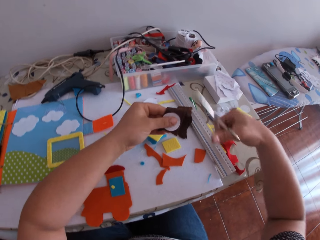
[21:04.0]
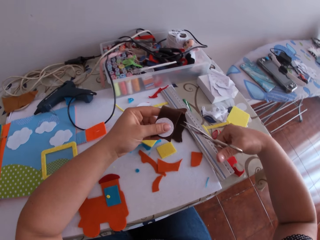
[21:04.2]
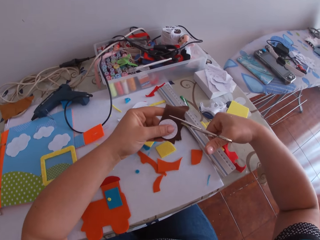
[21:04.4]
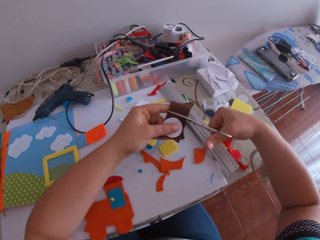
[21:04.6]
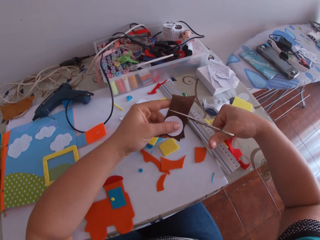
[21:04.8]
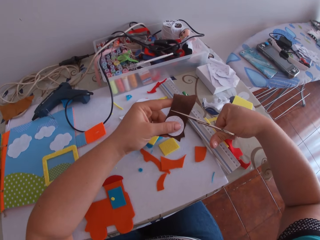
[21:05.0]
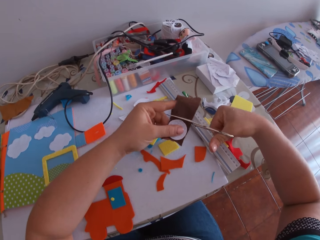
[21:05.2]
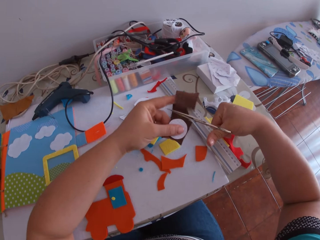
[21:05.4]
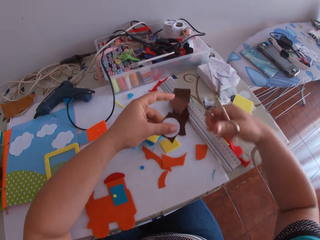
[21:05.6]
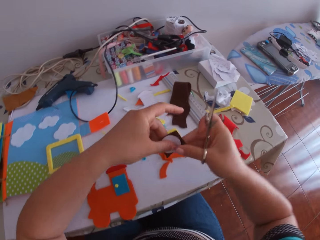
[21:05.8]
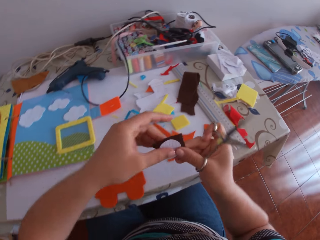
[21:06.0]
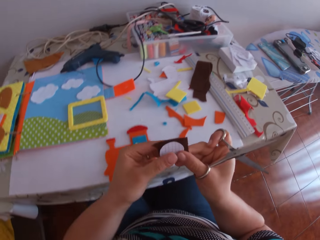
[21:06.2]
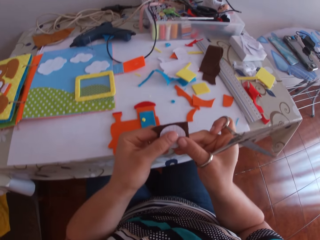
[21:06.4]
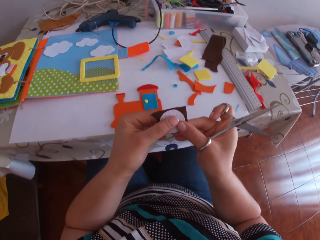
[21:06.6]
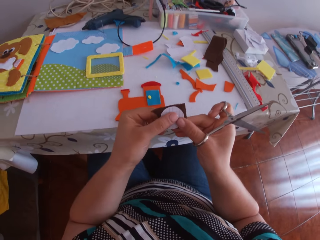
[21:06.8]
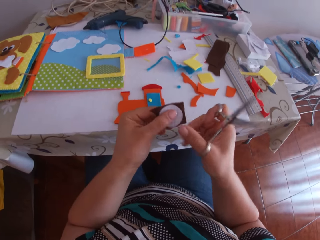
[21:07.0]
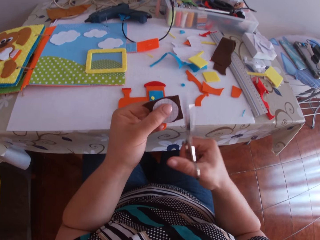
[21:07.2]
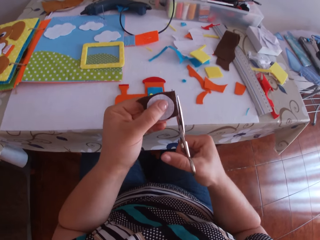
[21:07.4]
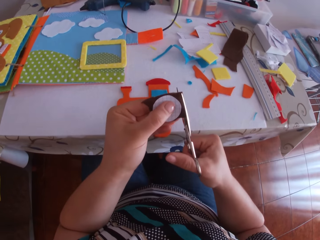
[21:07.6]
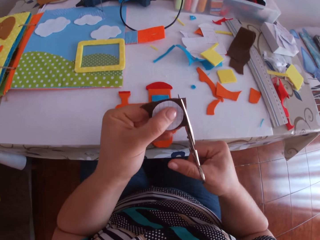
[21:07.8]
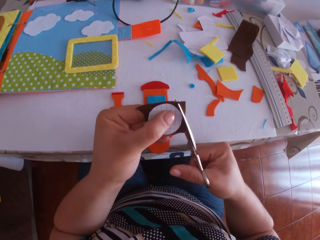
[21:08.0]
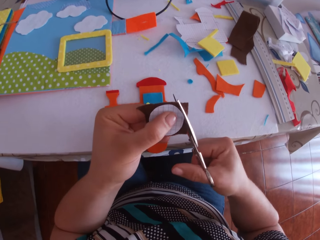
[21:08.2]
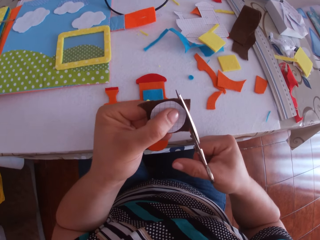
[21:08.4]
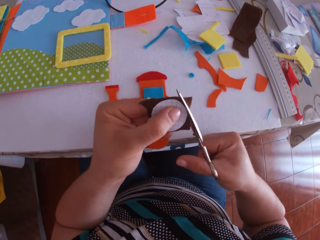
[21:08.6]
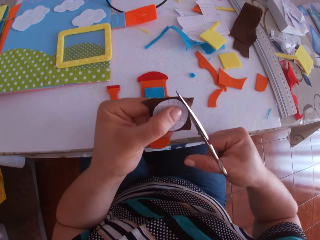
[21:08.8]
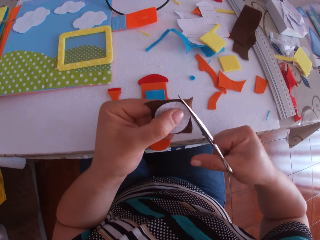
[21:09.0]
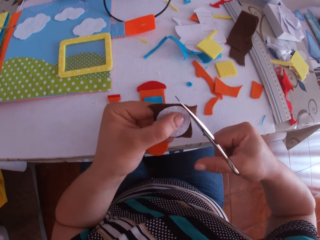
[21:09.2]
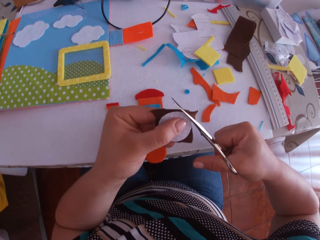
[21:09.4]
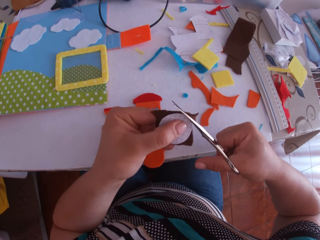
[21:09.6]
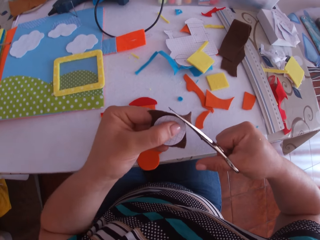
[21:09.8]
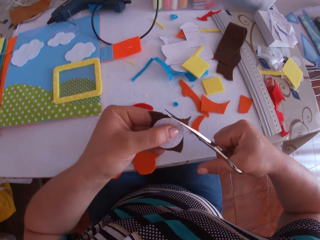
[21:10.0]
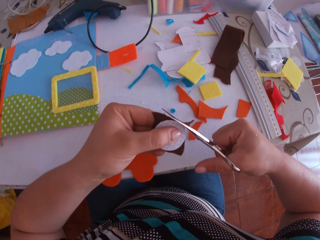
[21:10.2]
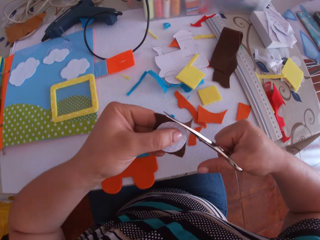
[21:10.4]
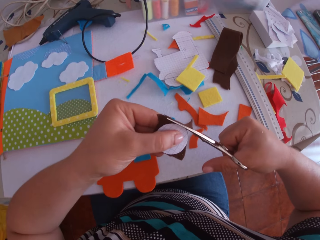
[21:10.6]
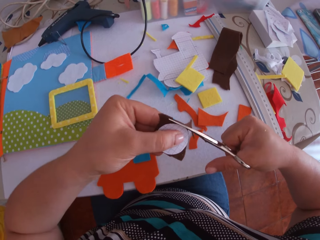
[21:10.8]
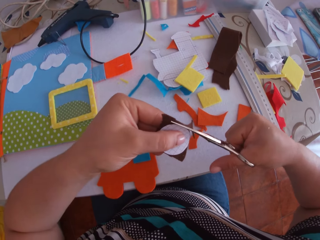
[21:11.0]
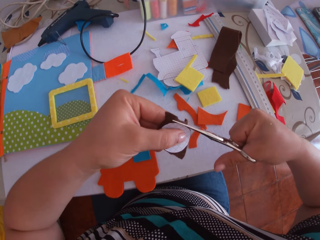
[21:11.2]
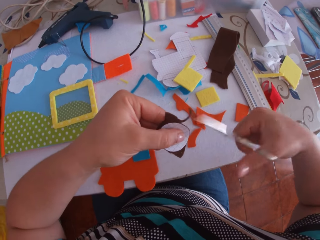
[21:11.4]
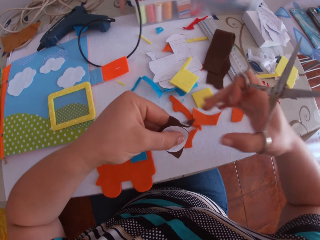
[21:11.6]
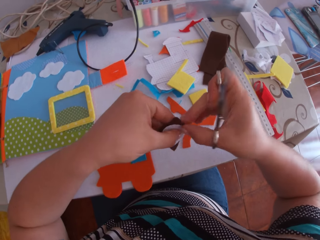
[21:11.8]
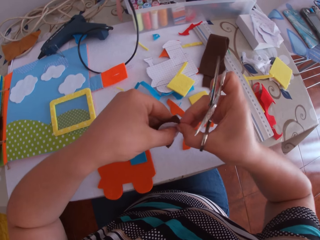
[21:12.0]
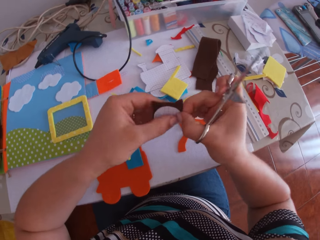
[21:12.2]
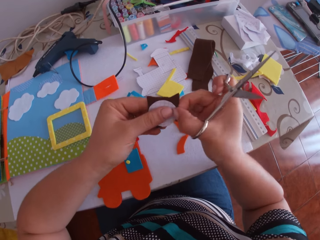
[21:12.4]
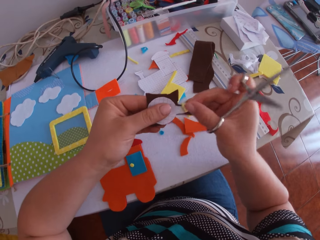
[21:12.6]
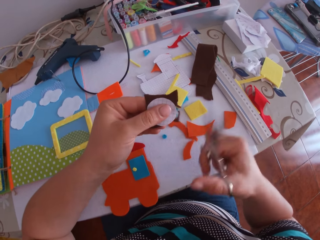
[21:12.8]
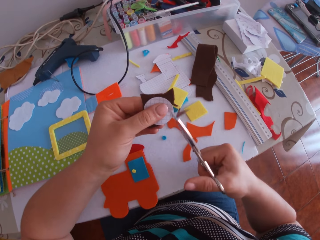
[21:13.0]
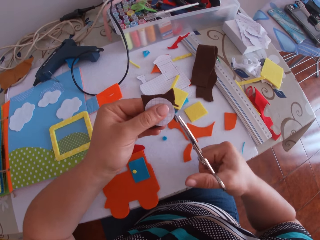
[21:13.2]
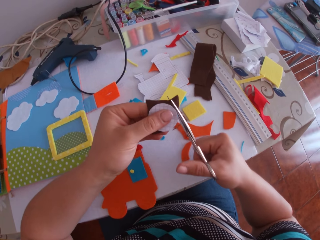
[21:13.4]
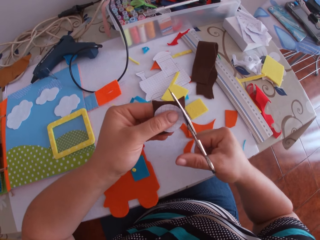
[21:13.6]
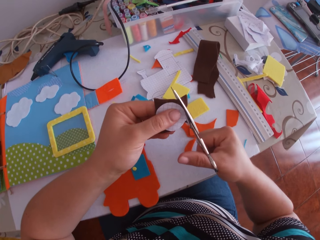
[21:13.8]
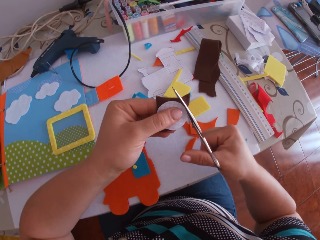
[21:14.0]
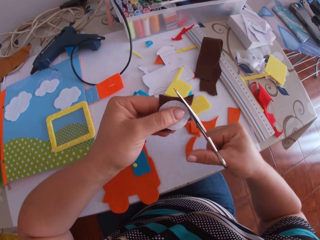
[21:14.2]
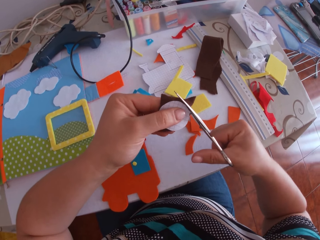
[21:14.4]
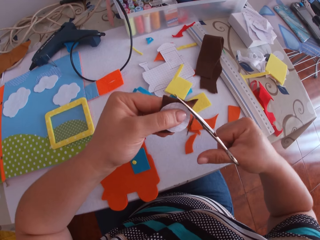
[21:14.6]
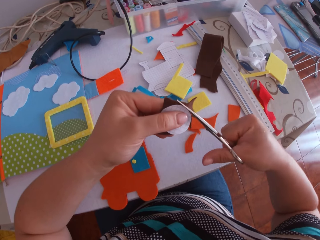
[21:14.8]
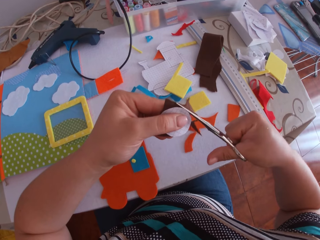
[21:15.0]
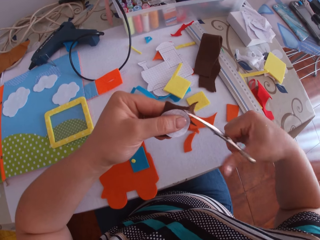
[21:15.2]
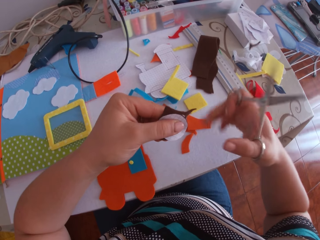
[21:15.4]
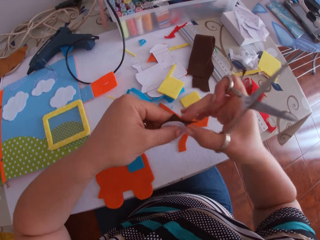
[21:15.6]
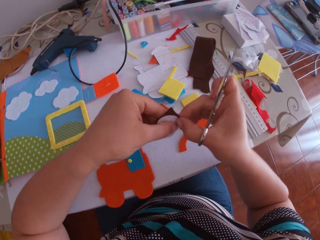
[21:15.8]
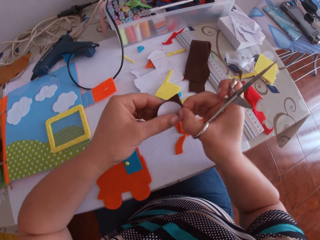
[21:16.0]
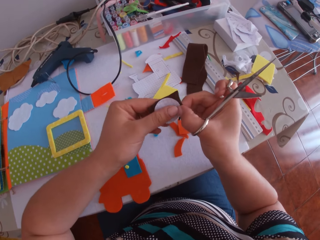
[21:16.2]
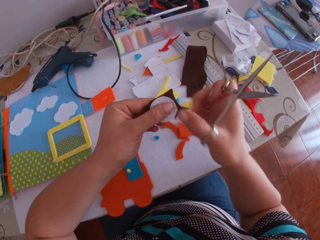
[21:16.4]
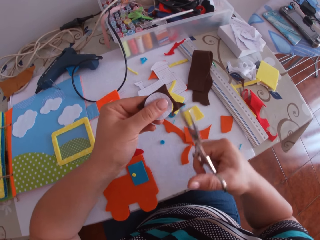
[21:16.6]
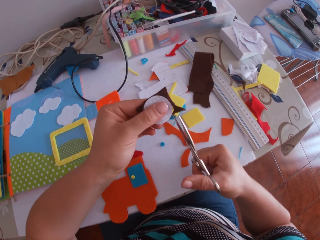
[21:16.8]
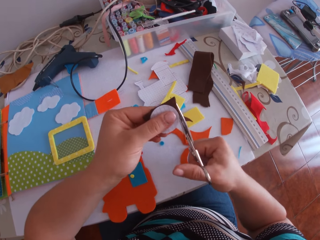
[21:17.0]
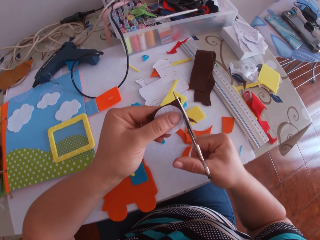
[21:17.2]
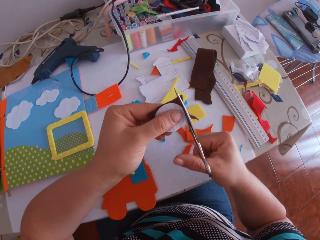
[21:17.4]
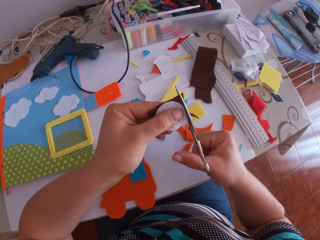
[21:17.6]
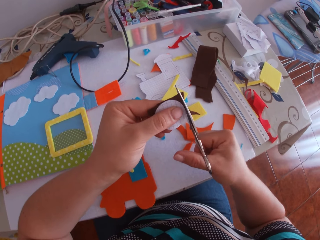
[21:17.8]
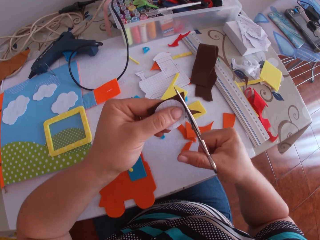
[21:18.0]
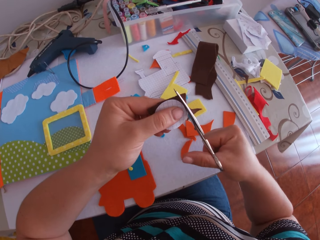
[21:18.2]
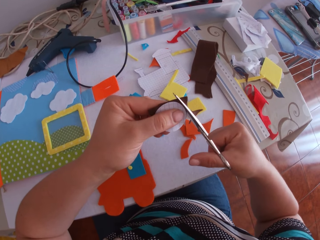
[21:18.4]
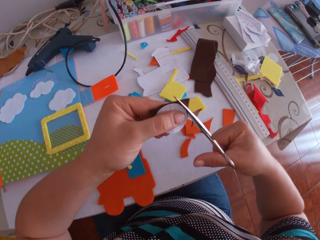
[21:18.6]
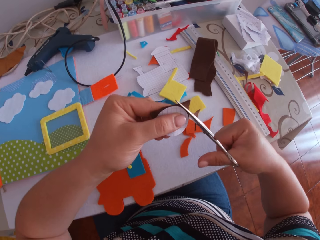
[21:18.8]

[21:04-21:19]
The camera wearer swings a hand. She cuts the brown cloth with the scissors in her right hand. She swings a hand. She holds the brown cloth and the white circular cardboard with both hands. She swings a hand. She trims the brown cloth in a circular shape with the scissors in her right hand. She swings a hand. She holds the felt material. She turns the felt material. She swings a hand. She trims the felt material using a pair of scissors. She swings a hand. She turns the felt material. She swings a hand. She trims the felt material using a pair of scissors.

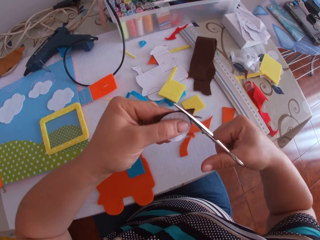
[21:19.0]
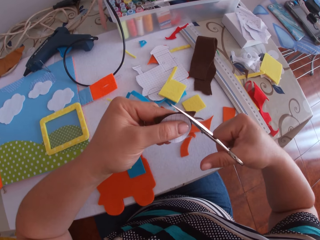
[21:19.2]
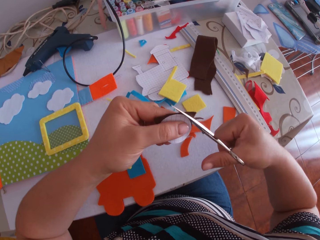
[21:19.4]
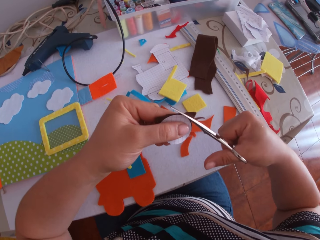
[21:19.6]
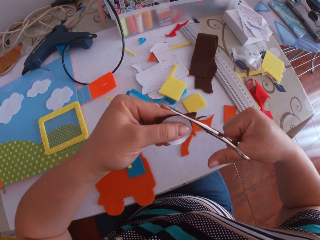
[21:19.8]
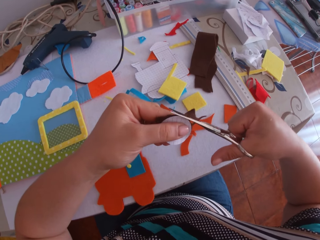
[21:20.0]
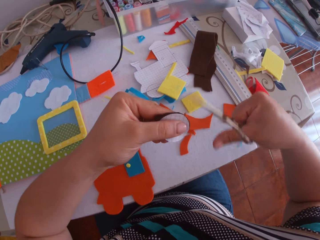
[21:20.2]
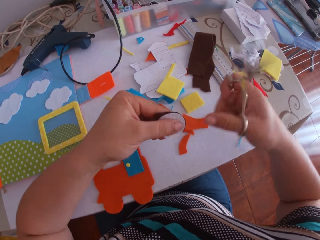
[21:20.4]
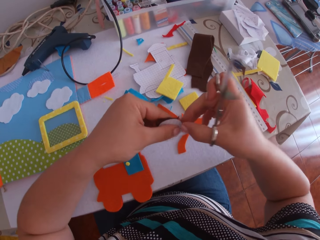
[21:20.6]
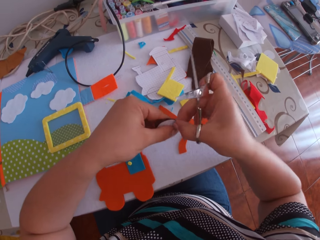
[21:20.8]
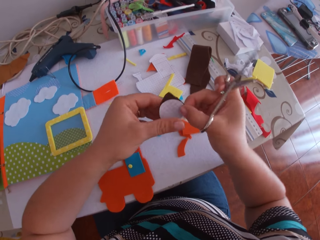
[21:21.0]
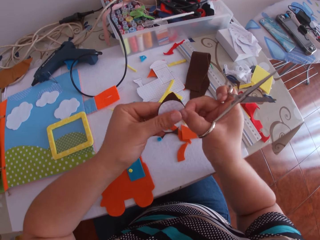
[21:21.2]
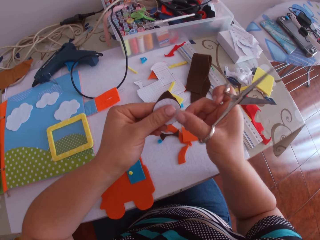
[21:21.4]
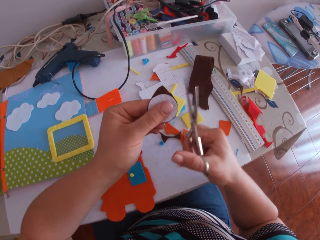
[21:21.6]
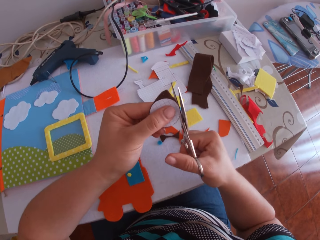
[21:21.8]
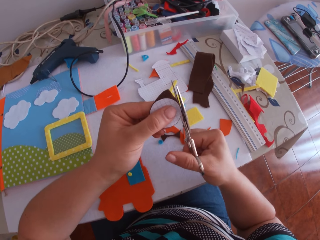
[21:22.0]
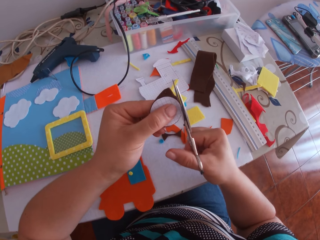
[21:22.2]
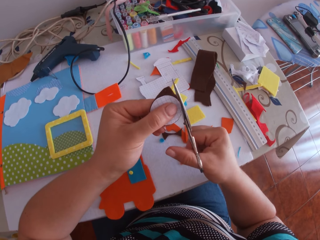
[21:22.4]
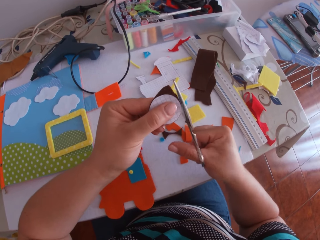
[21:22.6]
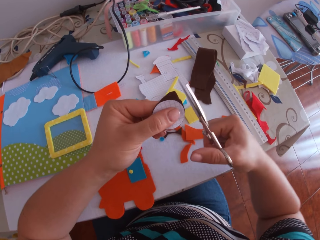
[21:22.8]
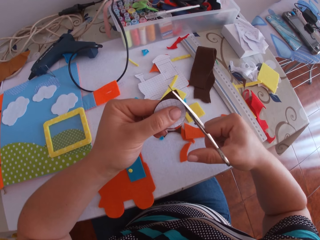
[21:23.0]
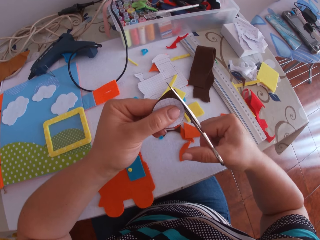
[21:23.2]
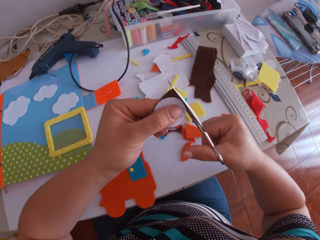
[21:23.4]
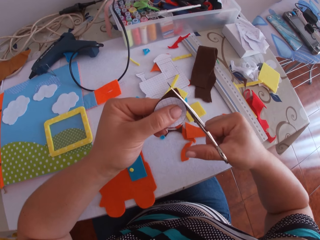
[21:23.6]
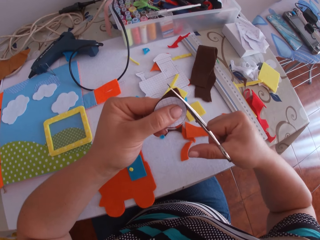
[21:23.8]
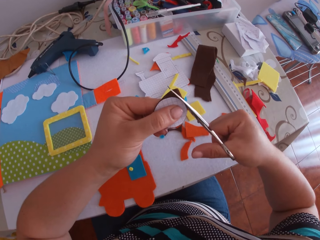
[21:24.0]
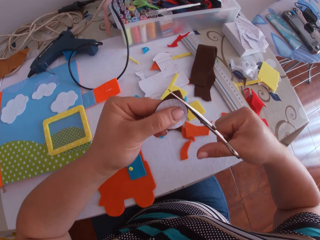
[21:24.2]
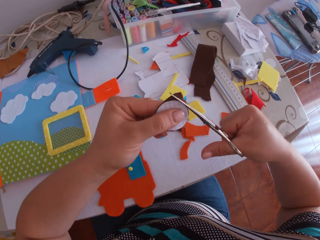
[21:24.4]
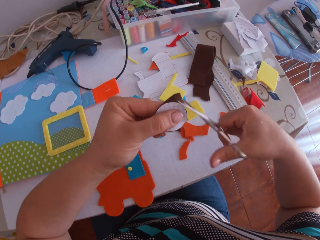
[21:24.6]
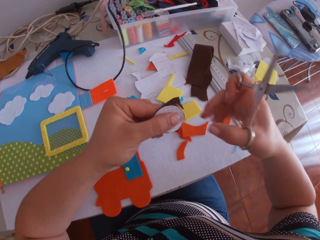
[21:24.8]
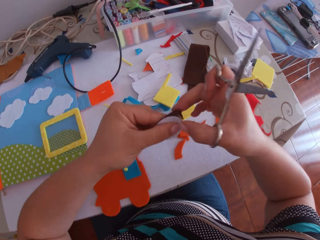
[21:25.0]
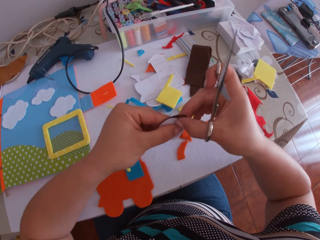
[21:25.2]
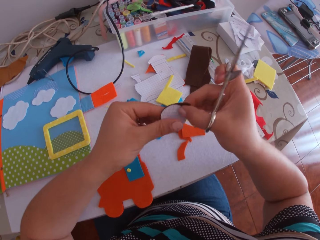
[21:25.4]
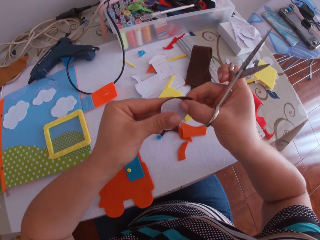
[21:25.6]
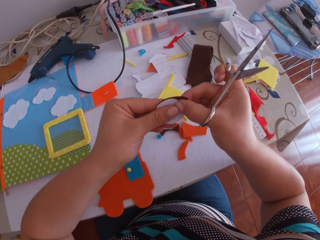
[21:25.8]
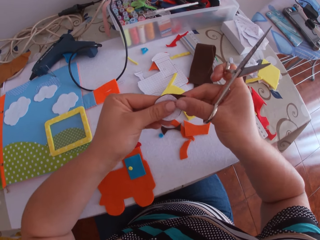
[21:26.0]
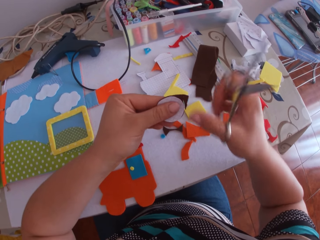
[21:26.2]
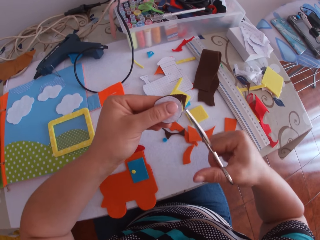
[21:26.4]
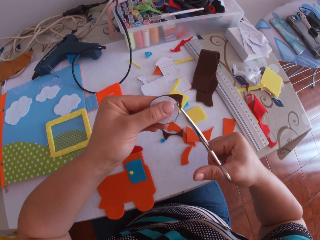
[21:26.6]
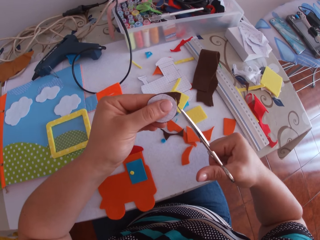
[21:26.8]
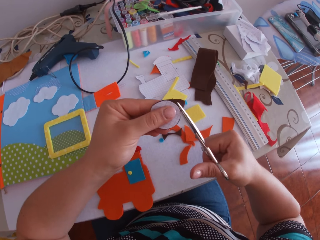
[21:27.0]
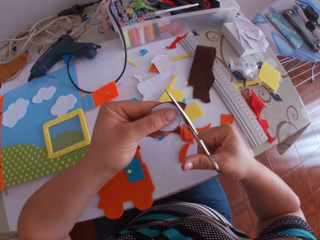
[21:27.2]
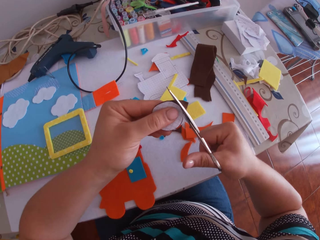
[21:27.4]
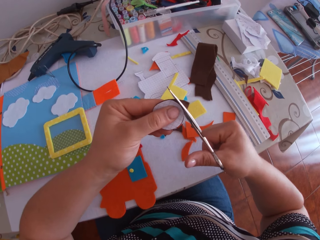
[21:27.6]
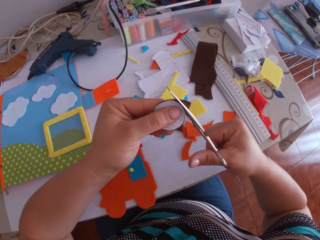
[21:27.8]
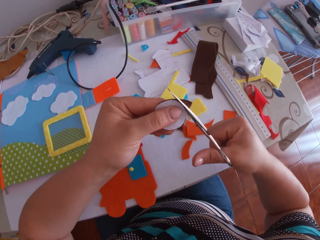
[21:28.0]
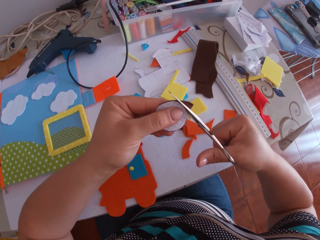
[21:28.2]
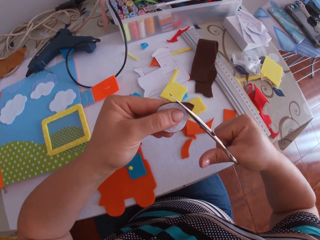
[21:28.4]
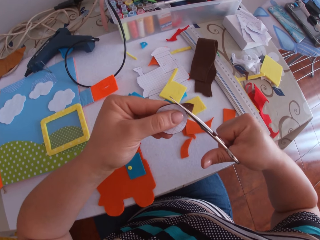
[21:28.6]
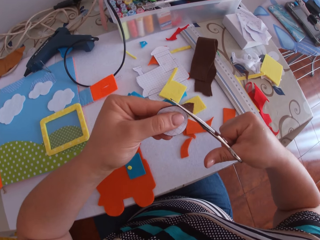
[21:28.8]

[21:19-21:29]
The camera wearer swings a hand. They hold the felt material. They swing a hand. They trim the felt material using a pair of scissors. They swing a hand. They hold the felt material. They swing a hand. They trim the felt material using a pair of scissors.
